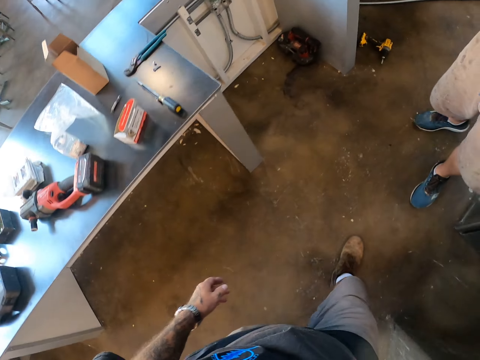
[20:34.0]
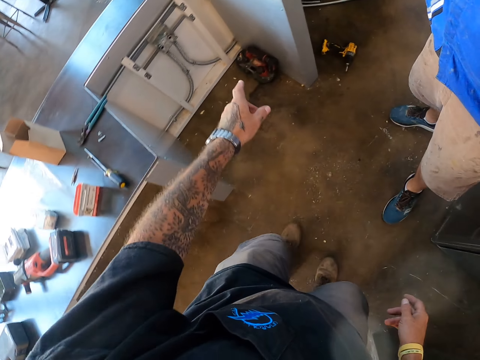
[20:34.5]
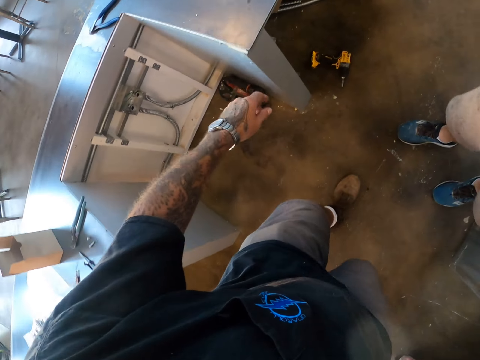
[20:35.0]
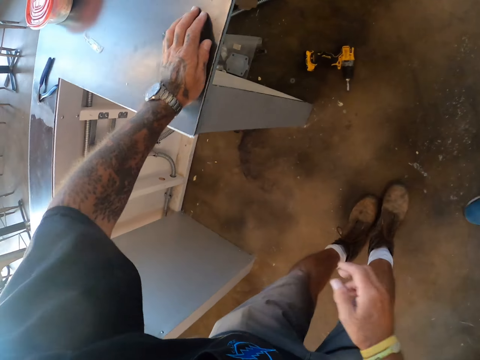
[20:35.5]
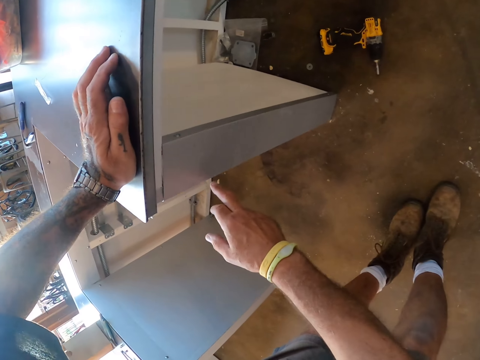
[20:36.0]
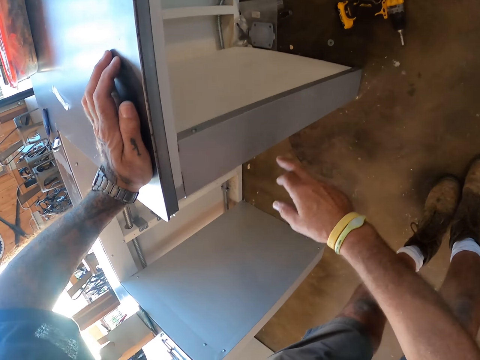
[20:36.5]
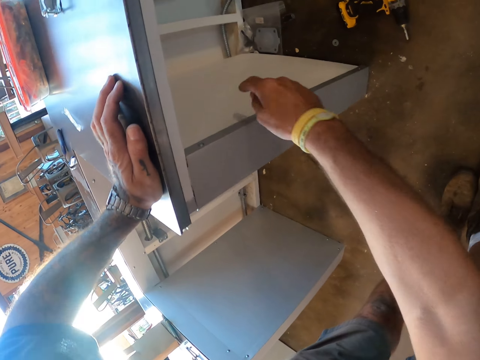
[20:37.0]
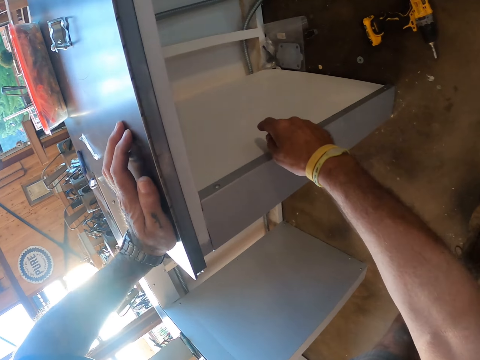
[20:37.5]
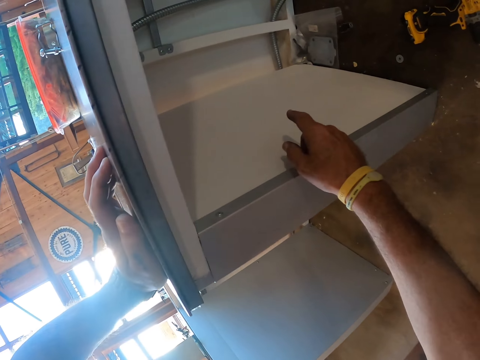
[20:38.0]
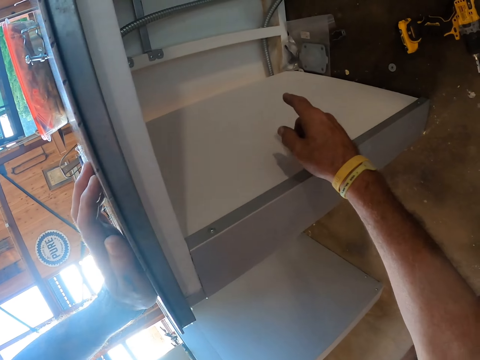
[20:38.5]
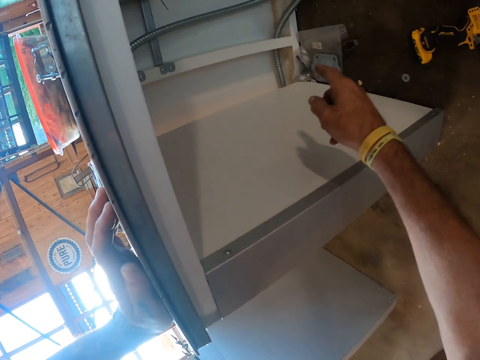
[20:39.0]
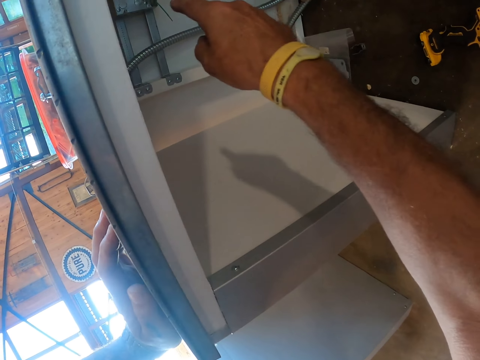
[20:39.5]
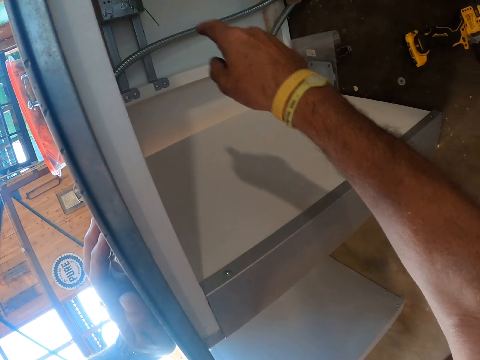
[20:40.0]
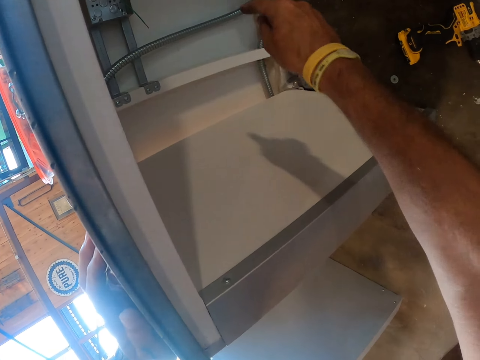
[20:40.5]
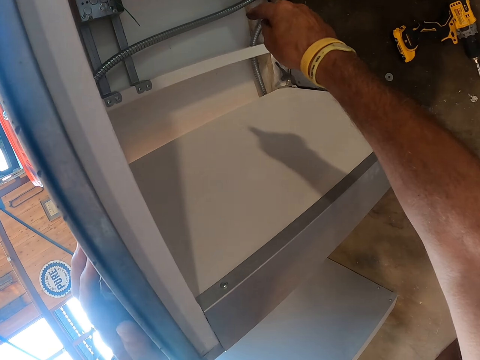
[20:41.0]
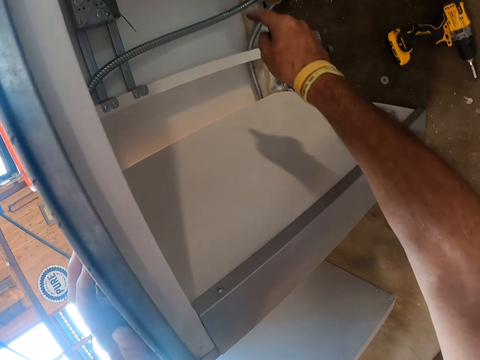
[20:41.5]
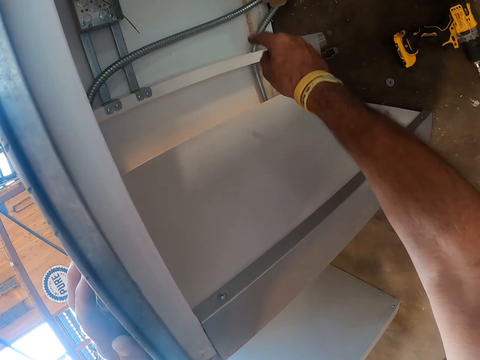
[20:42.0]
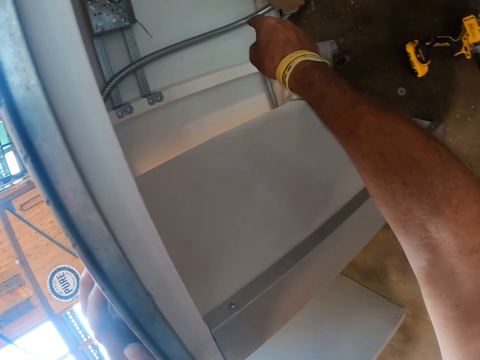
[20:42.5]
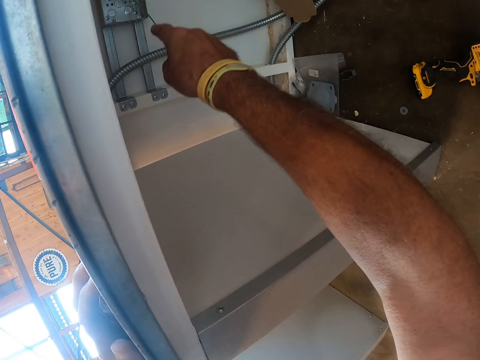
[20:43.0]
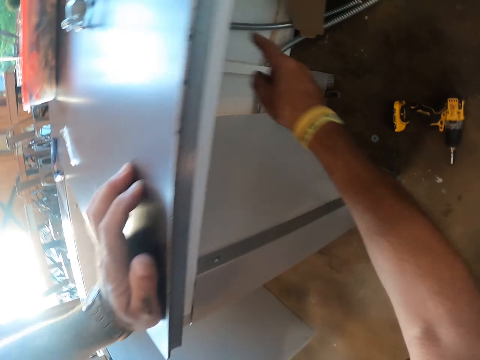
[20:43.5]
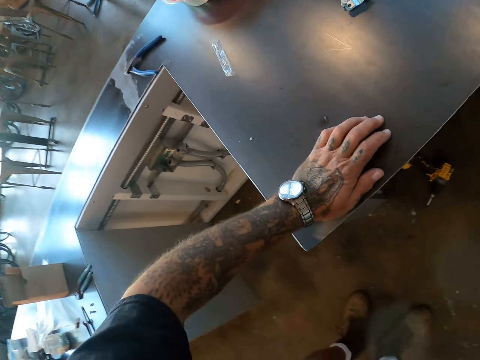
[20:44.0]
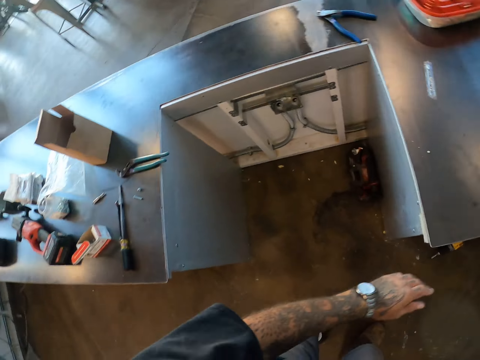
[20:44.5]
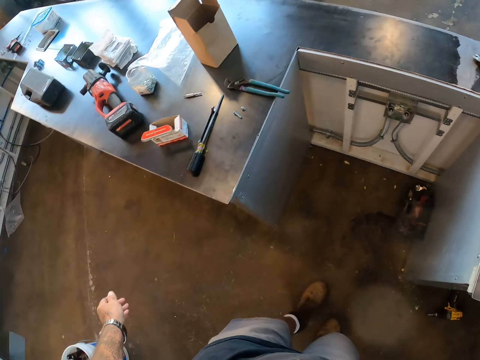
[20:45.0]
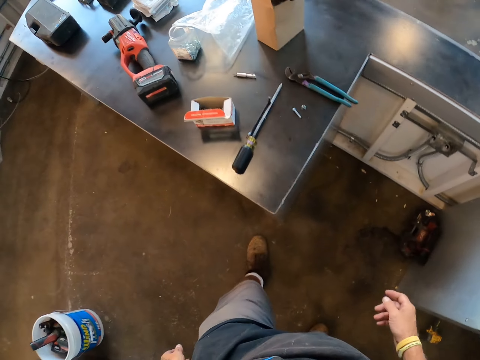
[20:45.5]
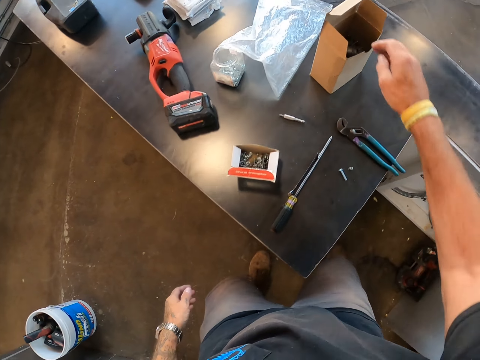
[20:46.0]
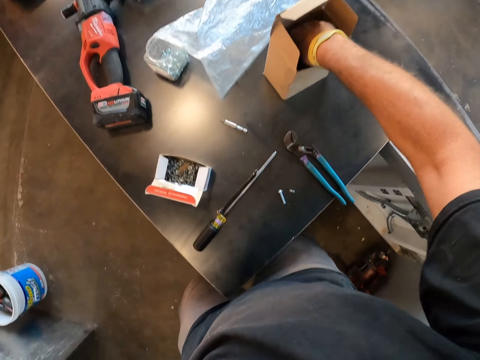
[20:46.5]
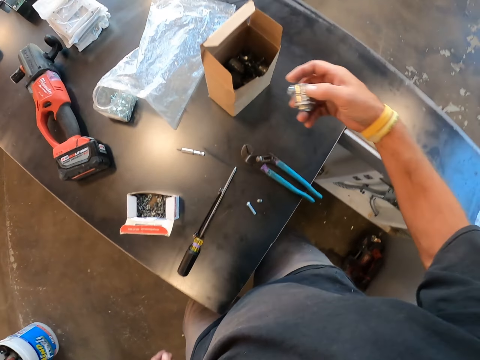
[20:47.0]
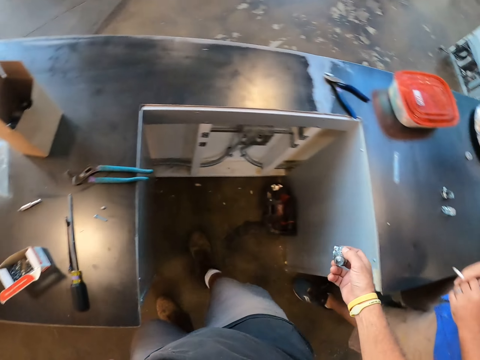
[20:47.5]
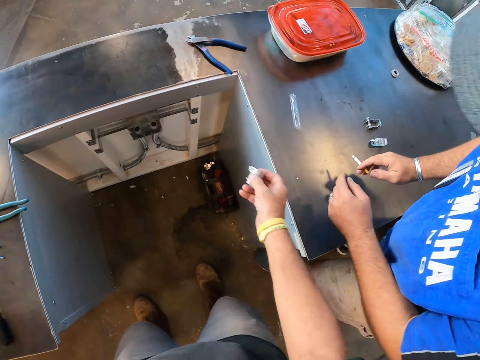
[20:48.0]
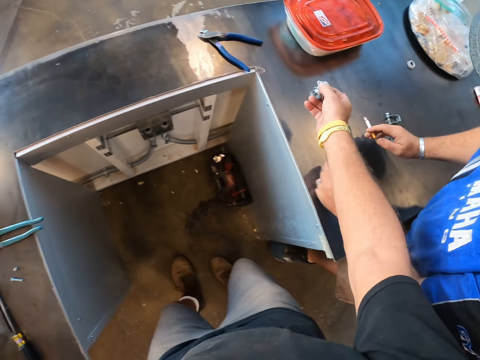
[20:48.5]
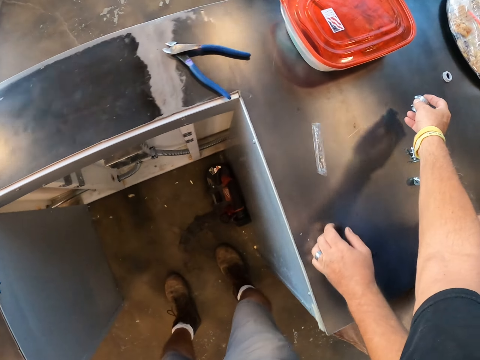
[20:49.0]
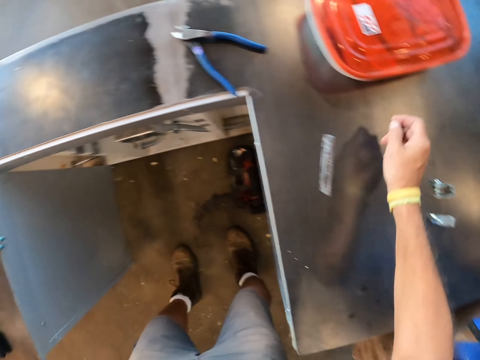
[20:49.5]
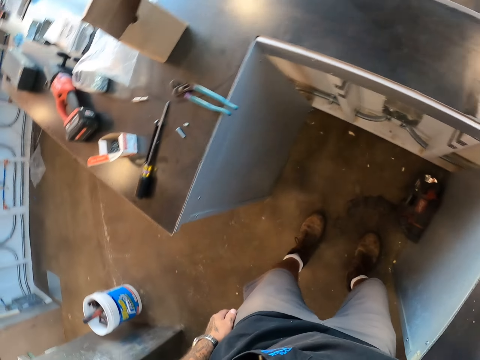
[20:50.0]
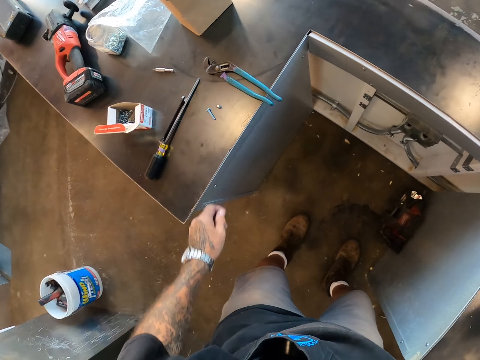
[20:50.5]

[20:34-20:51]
A man points under the counter top. The camera wearer points at the wall. They touch the counter top. They pick up a screw. They put the screw on the counter top. They pick up pliers.

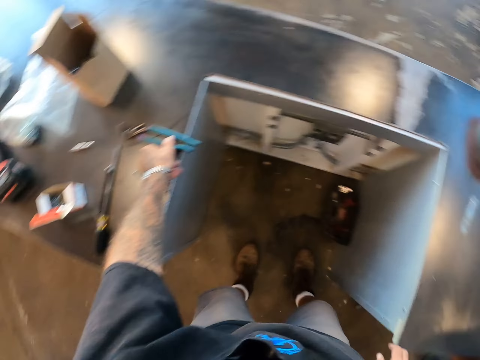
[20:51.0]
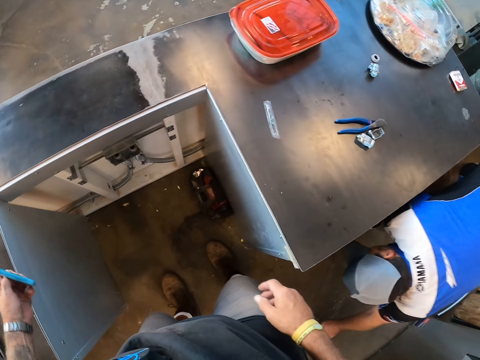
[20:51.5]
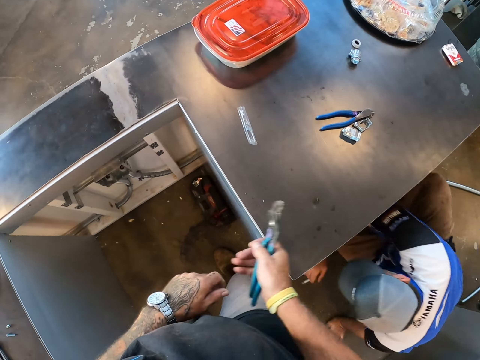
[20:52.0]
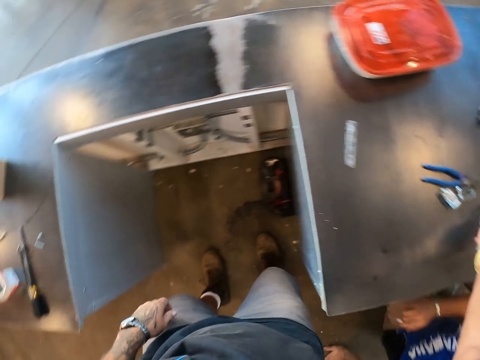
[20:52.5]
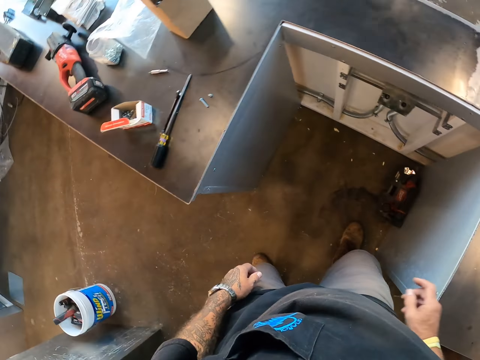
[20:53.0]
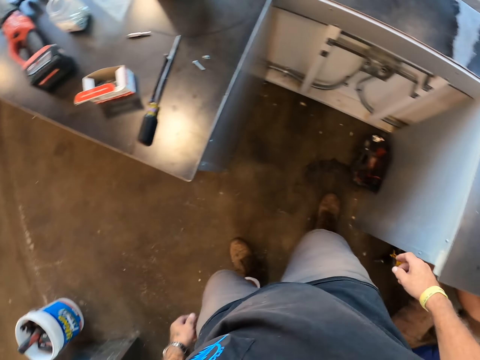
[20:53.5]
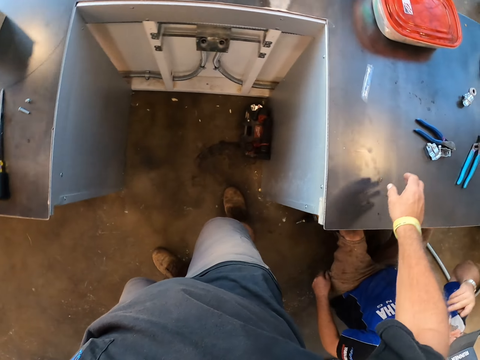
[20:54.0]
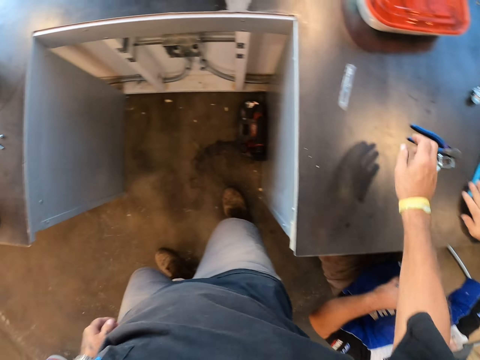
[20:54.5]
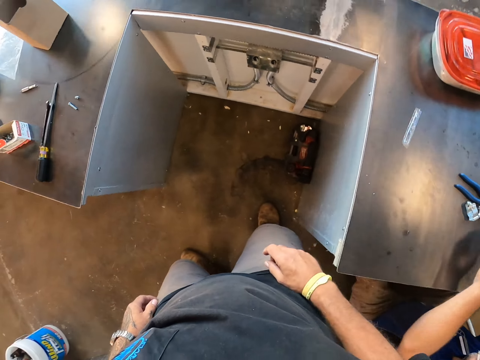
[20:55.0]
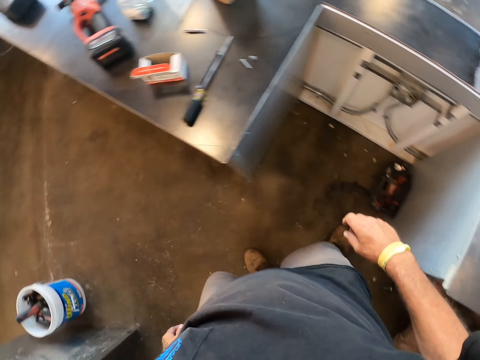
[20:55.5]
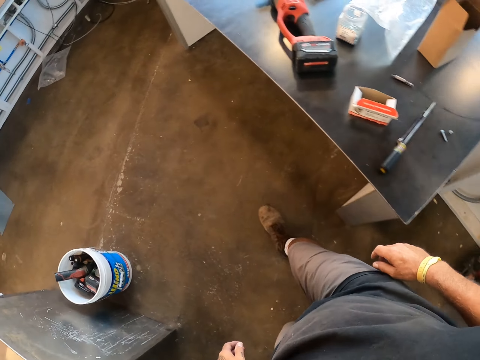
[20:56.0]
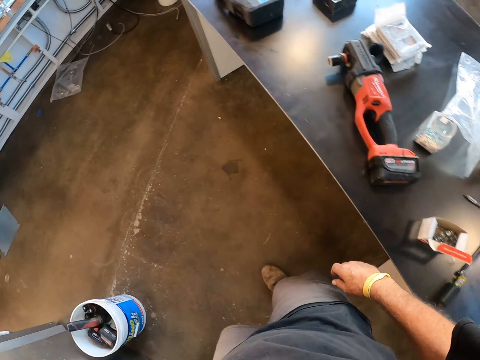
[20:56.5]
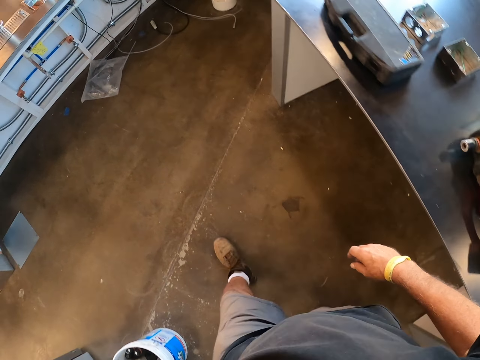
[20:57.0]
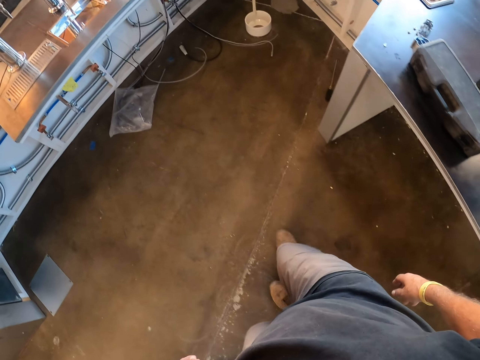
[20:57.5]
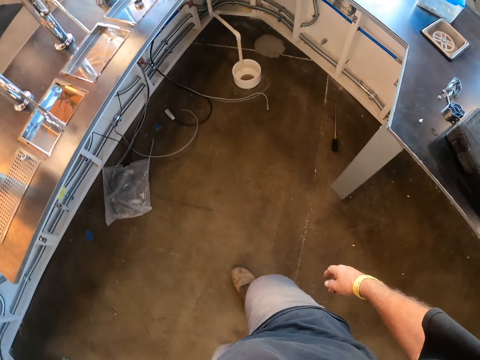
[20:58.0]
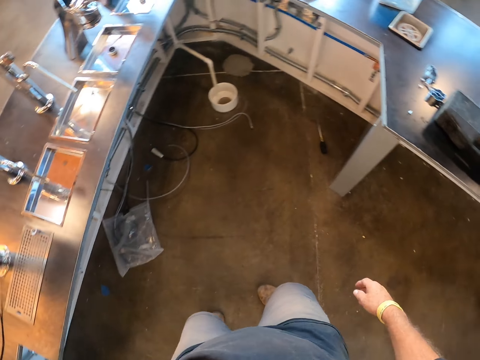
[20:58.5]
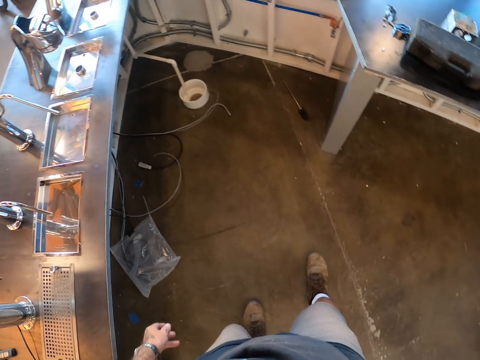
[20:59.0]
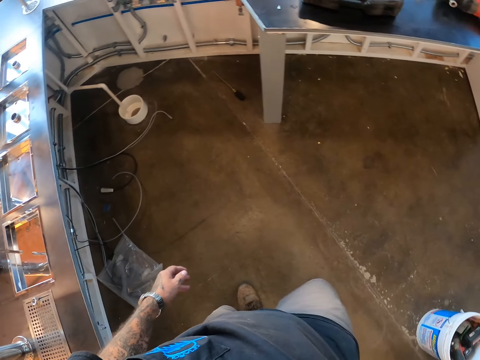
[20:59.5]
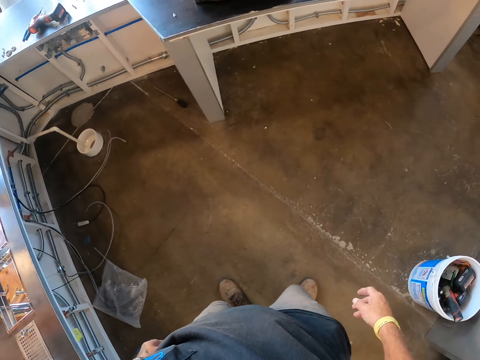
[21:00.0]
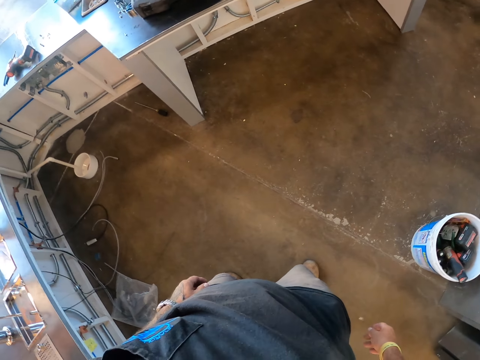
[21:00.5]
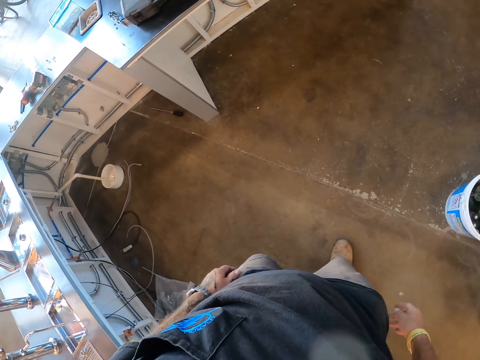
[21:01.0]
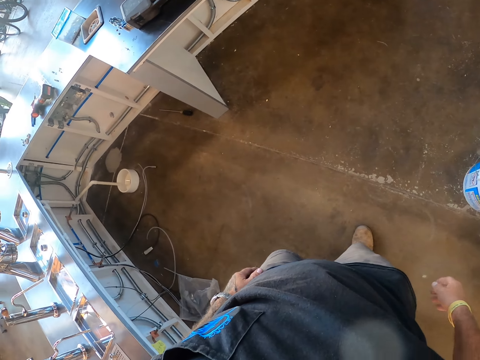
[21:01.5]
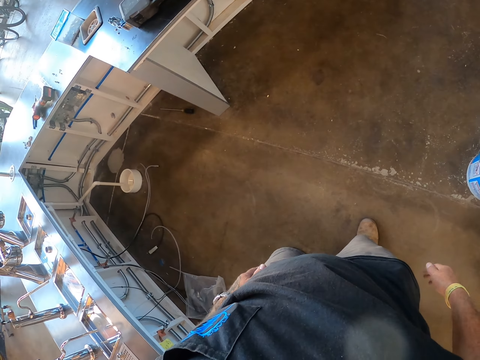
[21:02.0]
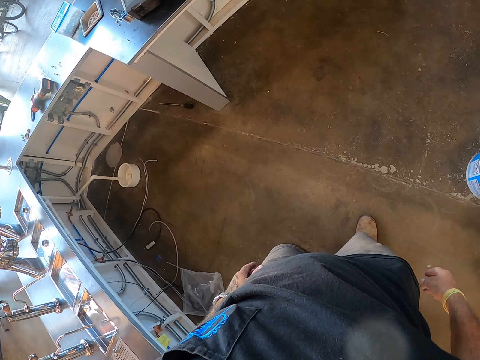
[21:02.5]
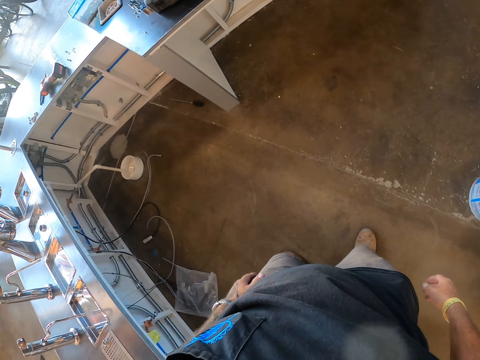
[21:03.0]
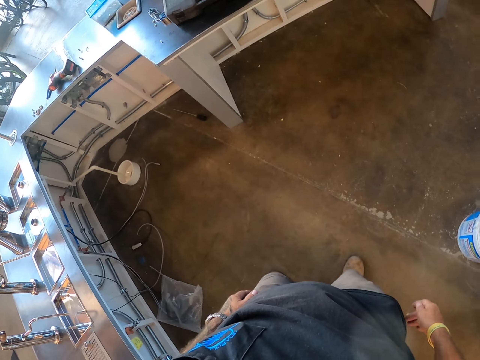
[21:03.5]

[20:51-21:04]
A man takes a wire cutter. The camera wearer picks up the wire cutter. They put the wire cutter on the counter top. The man takes the wire cutter. The camera wearer walks and stops.
